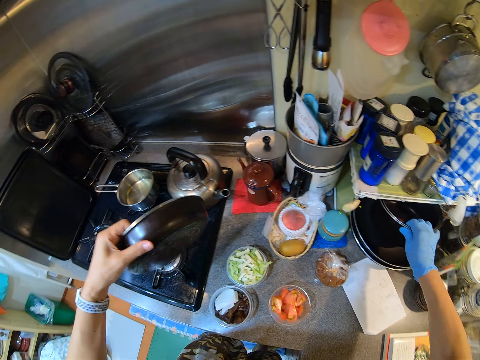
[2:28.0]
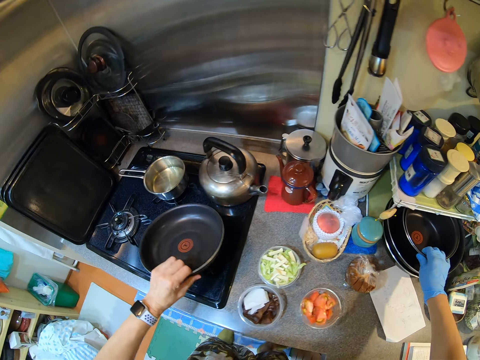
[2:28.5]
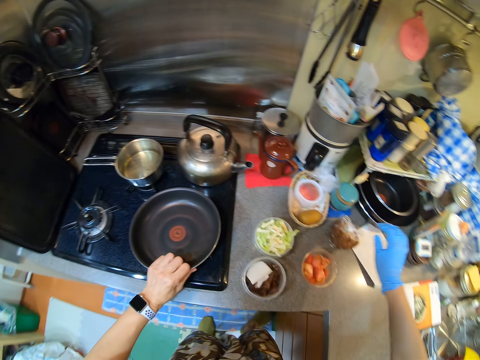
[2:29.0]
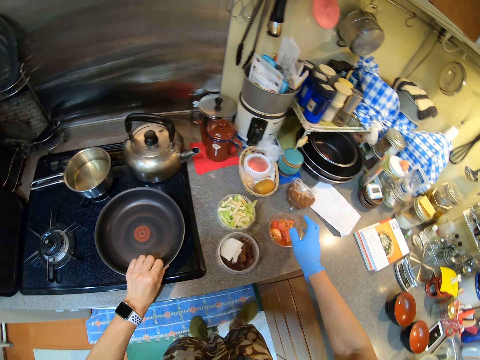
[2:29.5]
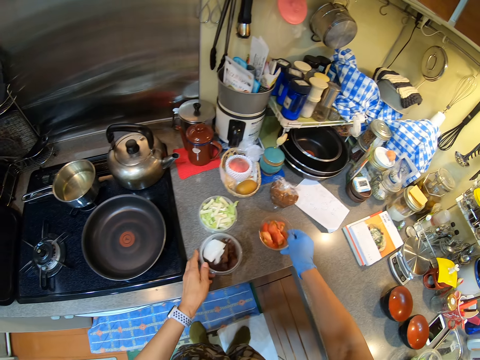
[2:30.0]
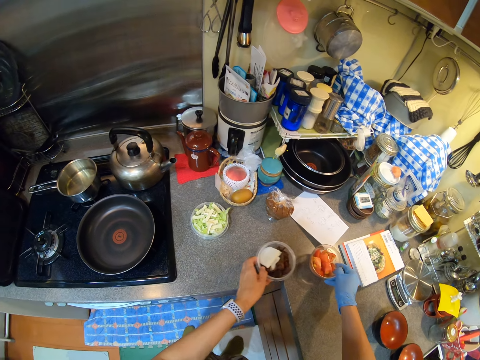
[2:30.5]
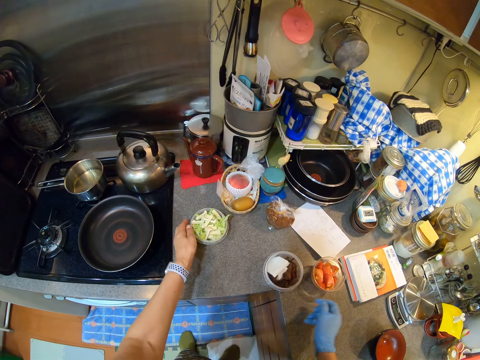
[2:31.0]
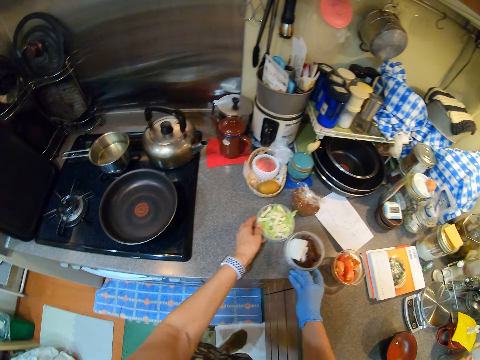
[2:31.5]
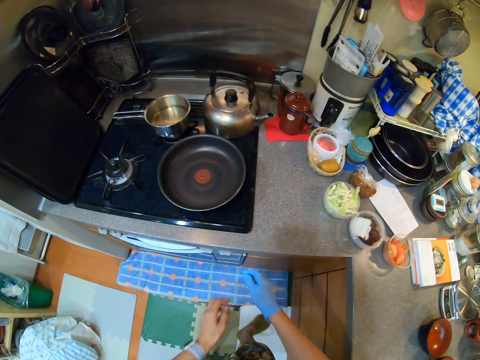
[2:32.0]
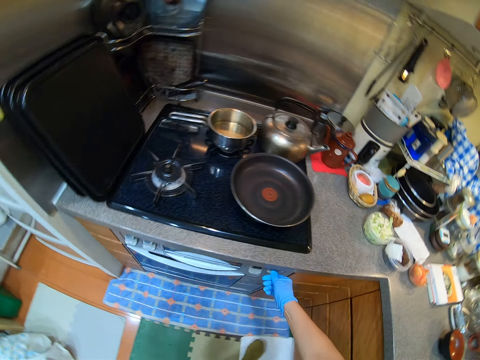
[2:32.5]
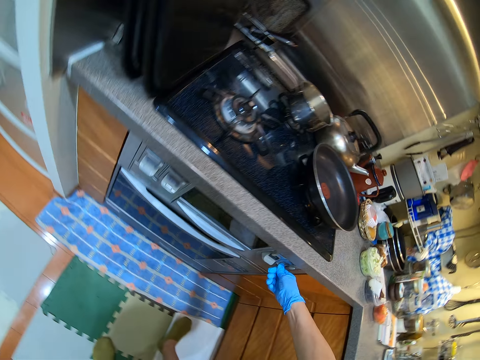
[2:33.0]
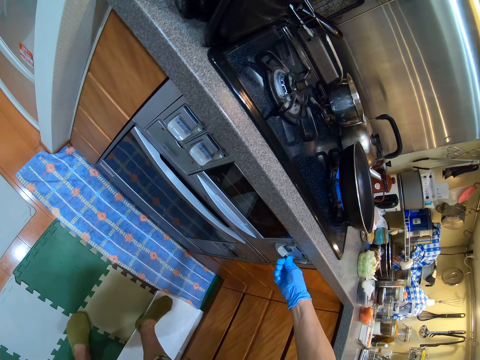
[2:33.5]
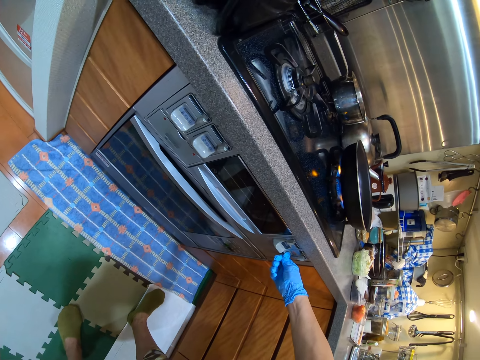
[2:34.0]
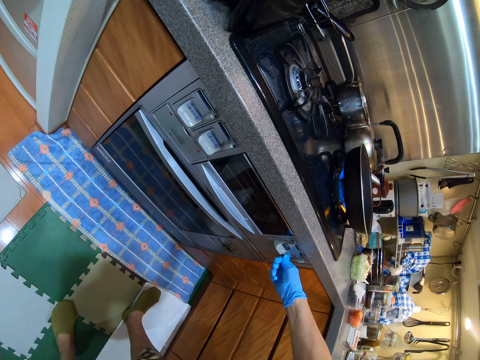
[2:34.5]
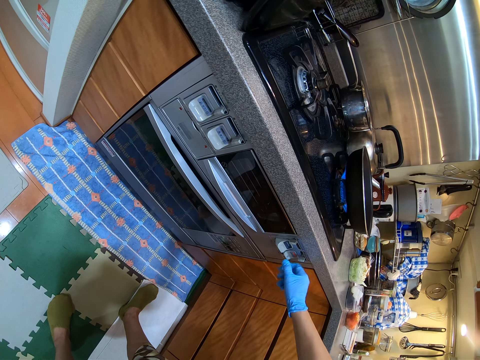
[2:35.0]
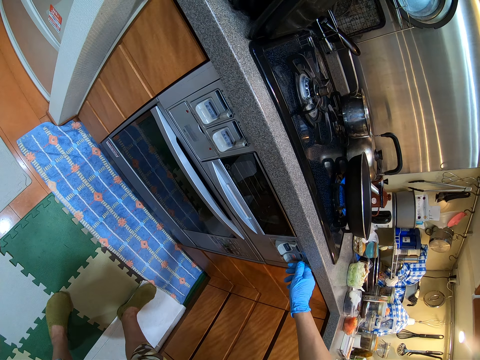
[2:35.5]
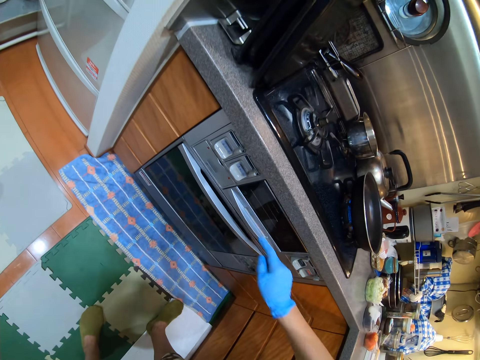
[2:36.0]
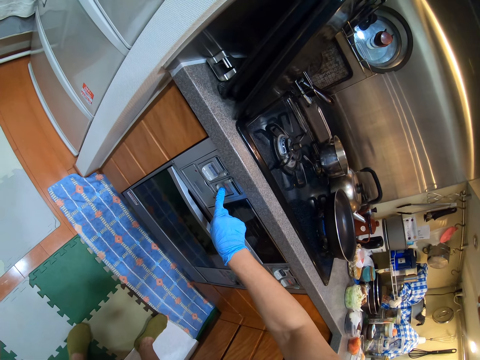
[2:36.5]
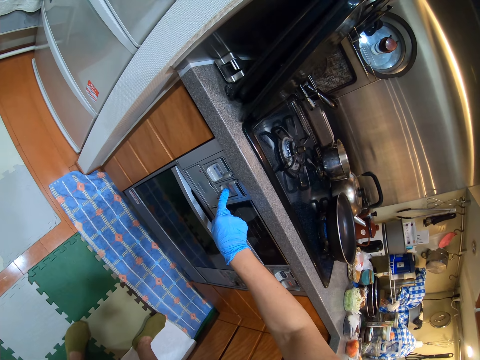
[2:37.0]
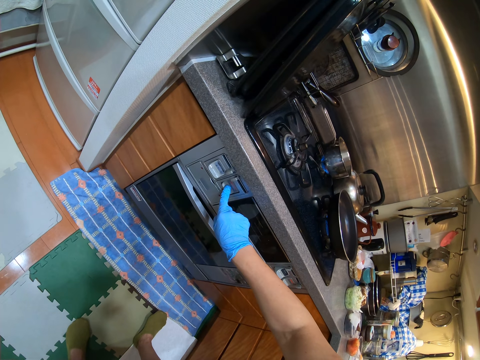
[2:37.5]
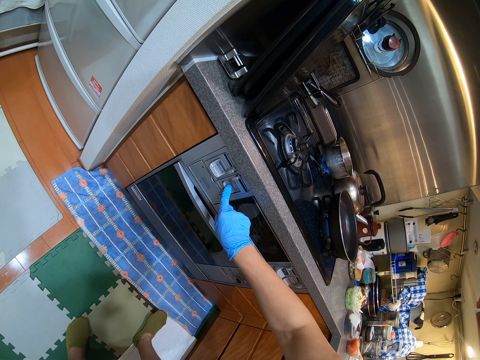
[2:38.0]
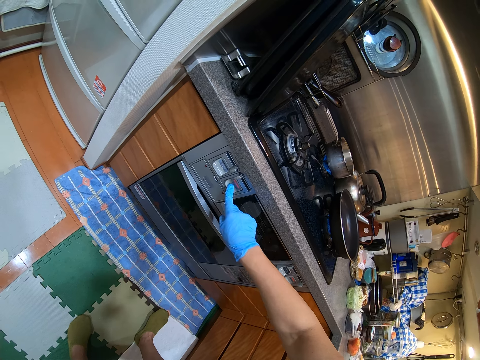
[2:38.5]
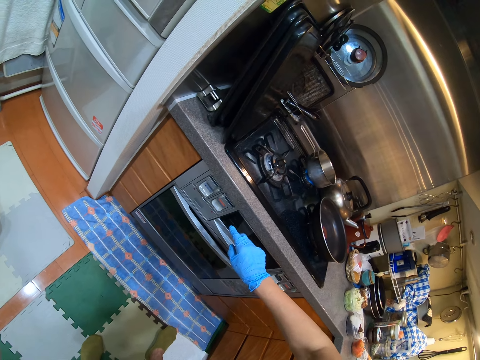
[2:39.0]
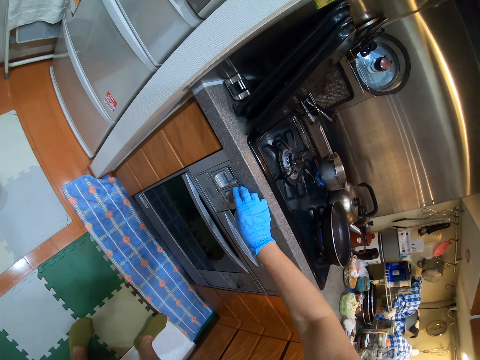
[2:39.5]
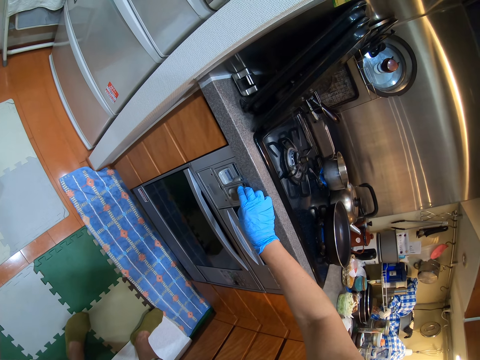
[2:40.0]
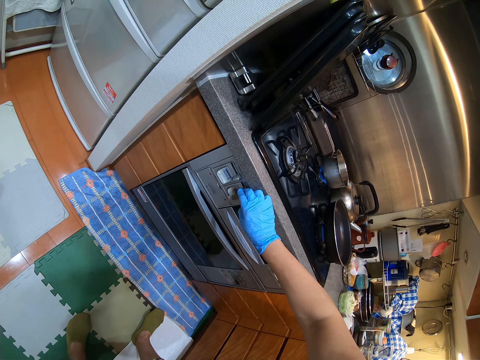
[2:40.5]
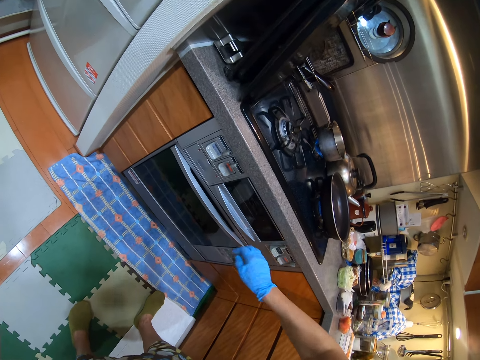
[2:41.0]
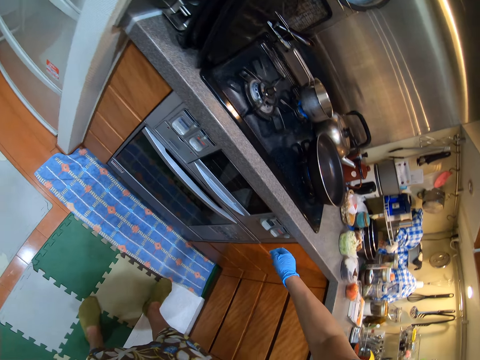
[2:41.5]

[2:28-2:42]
The camera wearer puts the cooking pan on a cooker. They move the tomatoes and something. They move bowls on the counter top. They move the cabbages. They put on the cooker. They put on the cooker again.

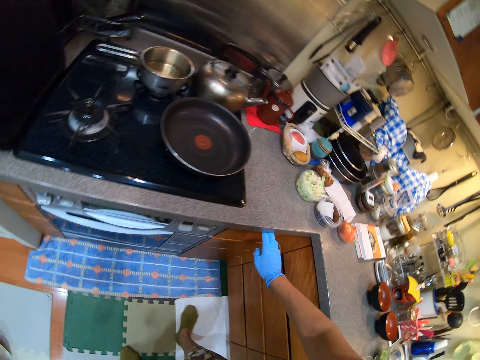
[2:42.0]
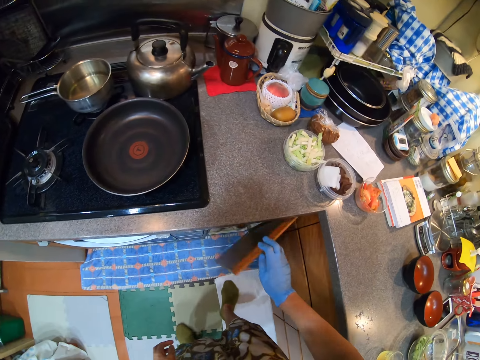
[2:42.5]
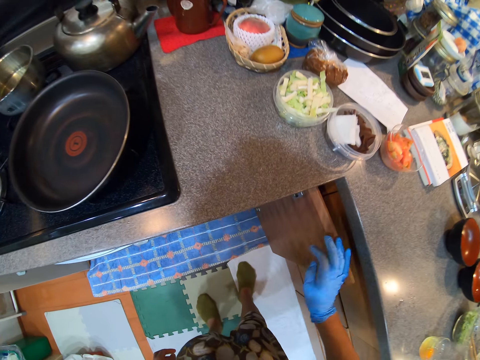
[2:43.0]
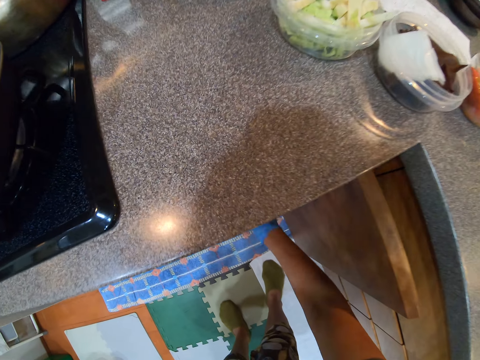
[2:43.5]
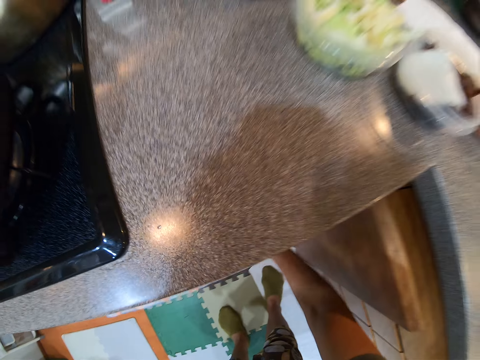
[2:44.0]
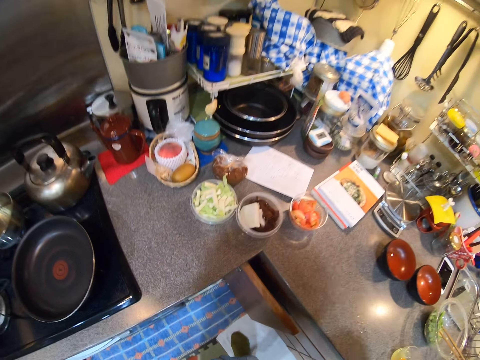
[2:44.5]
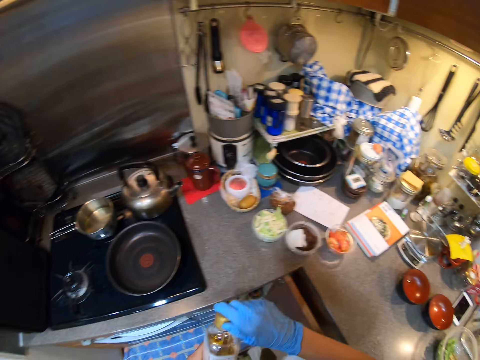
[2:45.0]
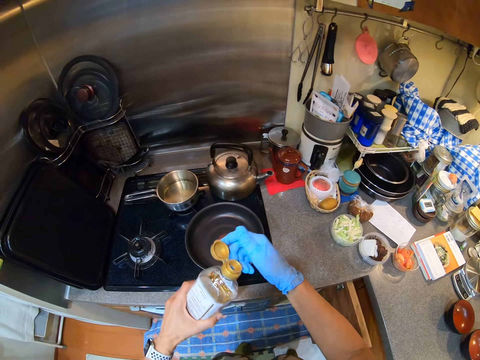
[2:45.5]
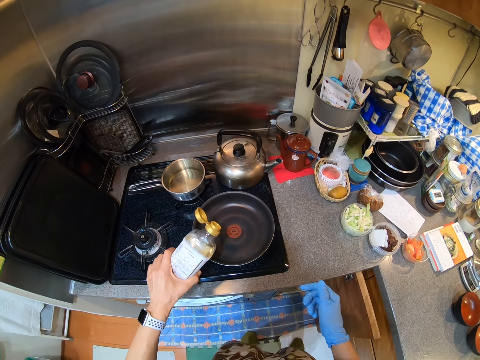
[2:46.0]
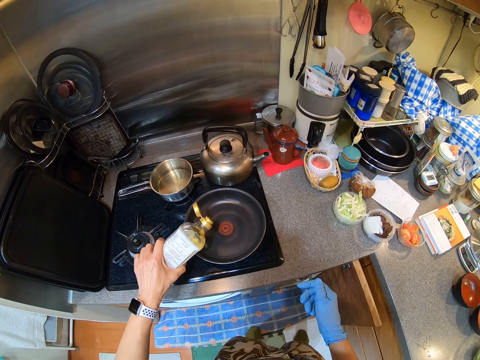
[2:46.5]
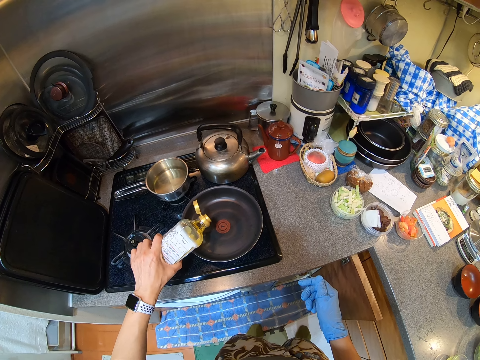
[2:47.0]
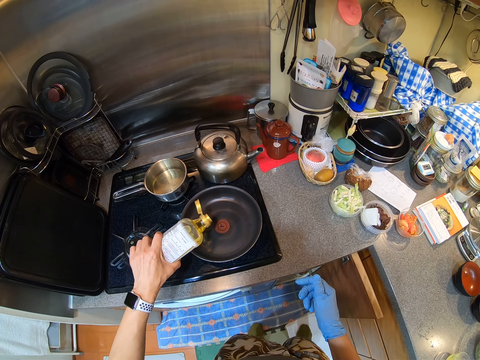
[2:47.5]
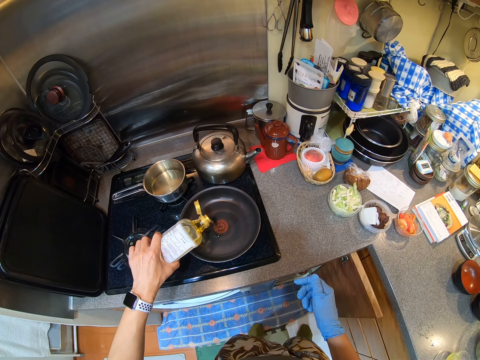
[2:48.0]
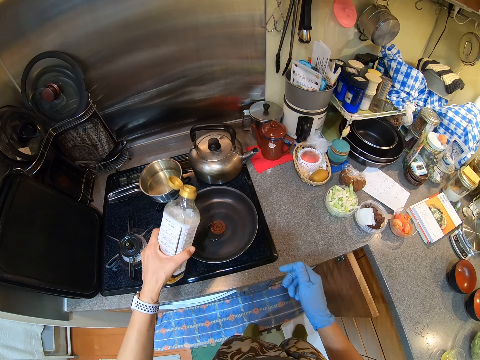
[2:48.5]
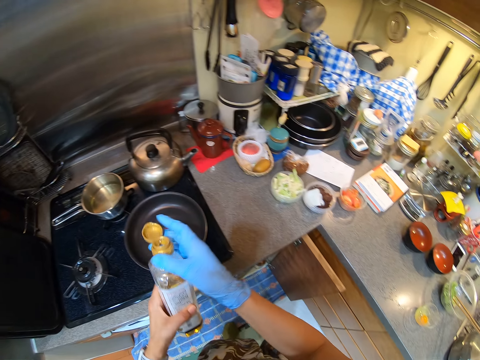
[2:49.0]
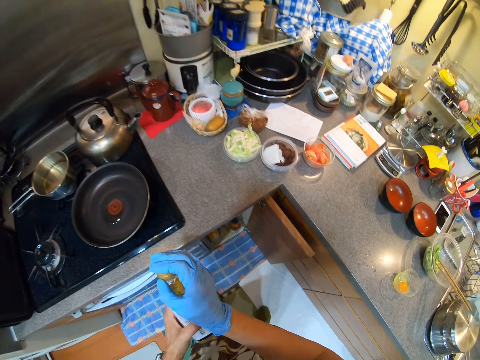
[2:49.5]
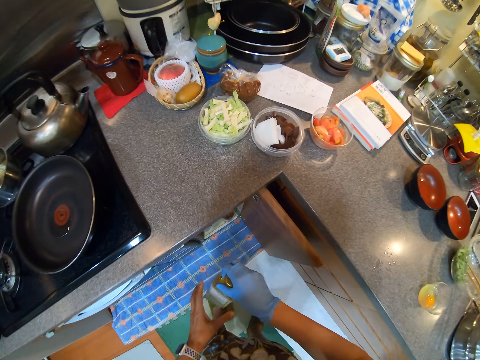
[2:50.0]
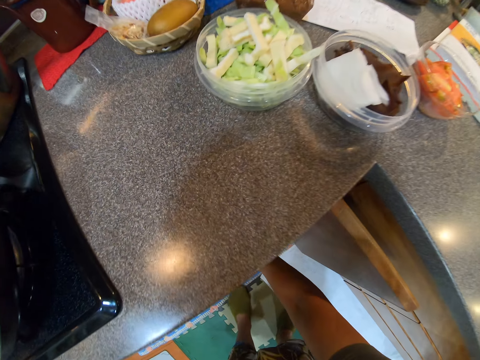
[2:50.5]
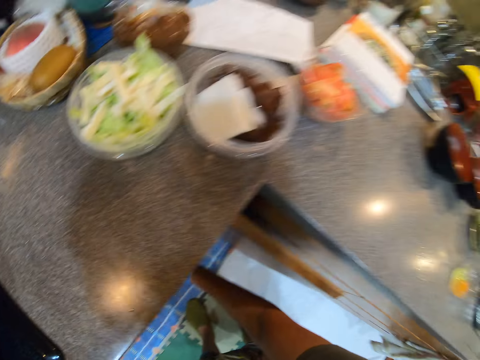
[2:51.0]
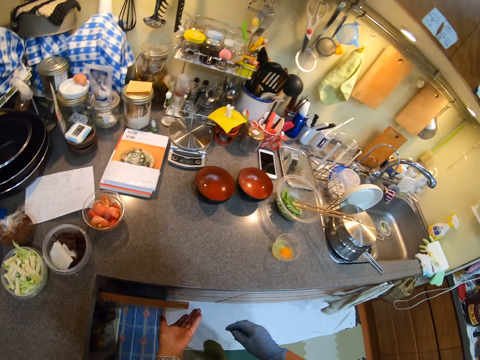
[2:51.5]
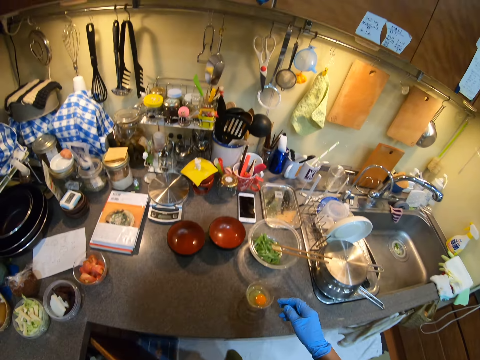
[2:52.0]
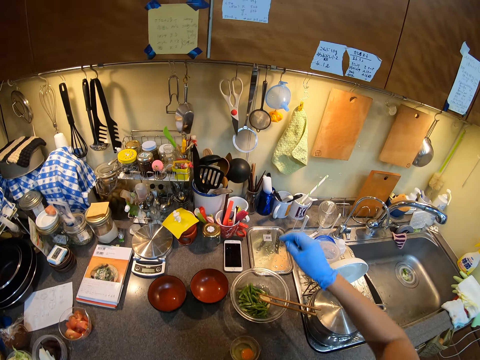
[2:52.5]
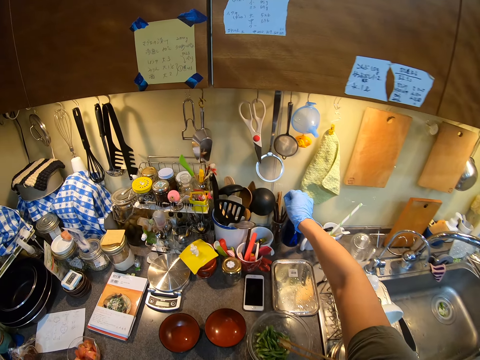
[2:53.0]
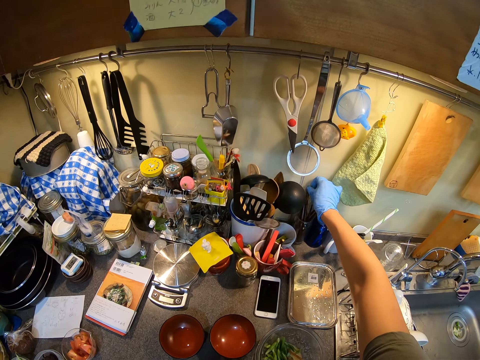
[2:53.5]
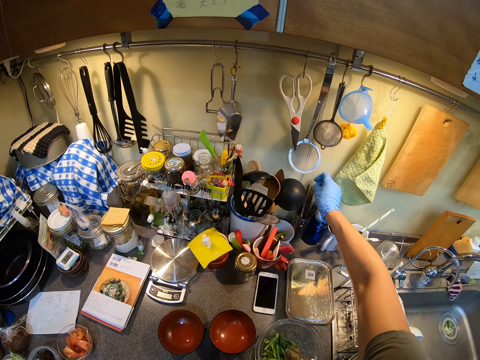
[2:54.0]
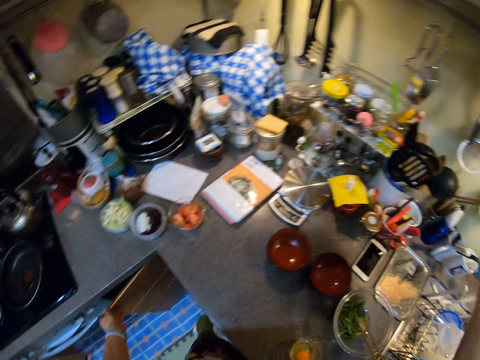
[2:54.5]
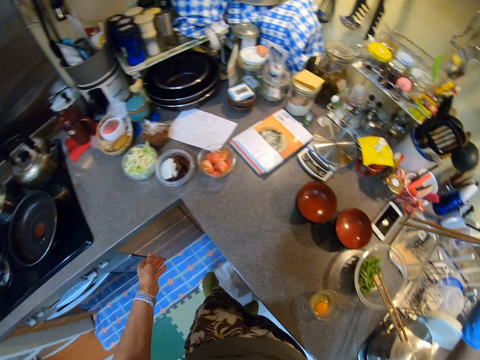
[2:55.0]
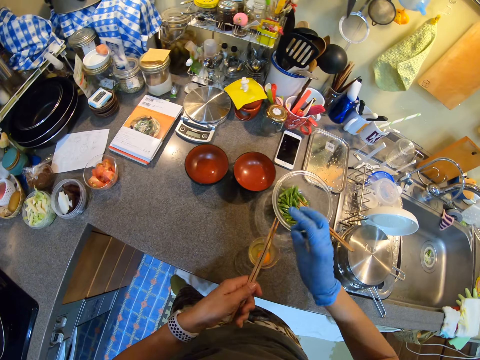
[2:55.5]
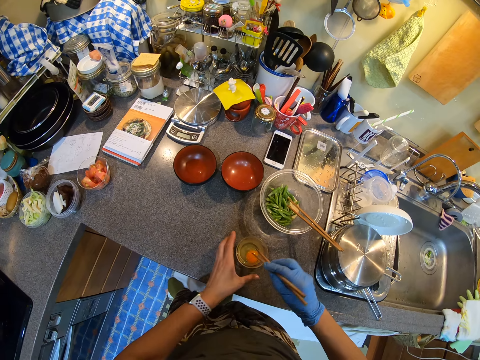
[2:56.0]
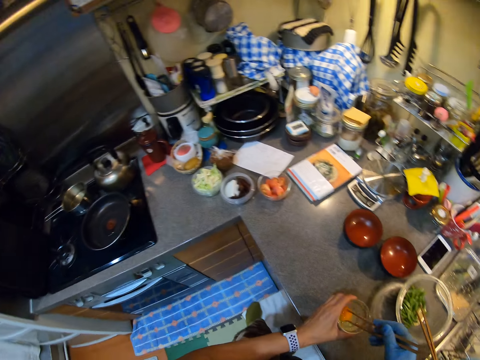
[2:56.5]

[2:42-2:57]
The camera wearer opens the kitchen storage or cupboard. They collect a bottle or cooking oil in the kitchen storage. They open the cooking oil. They pour the cooking oil in the pan. They close the cooking oil. They put the bottle in the kitchen storage. They close the cupboard. They take chop sticks.
